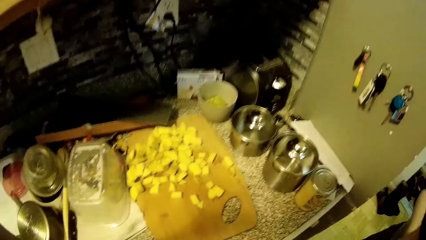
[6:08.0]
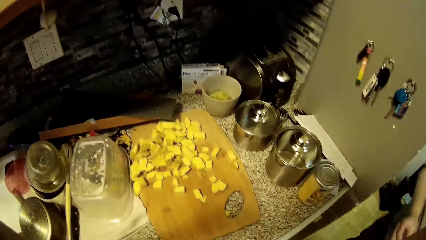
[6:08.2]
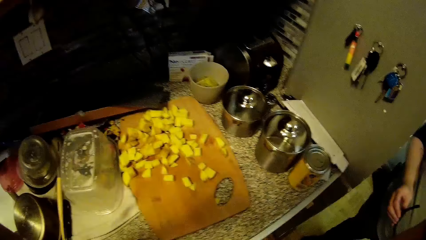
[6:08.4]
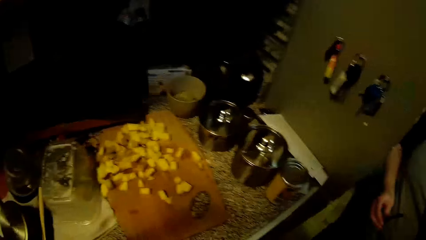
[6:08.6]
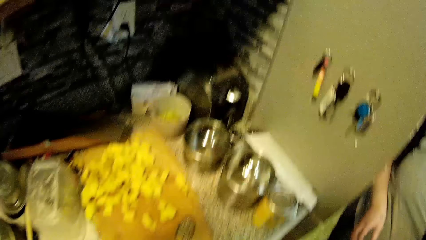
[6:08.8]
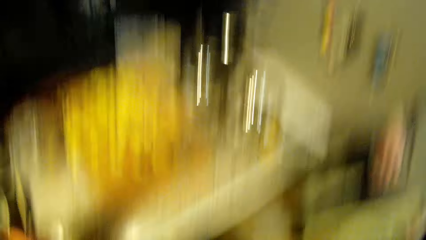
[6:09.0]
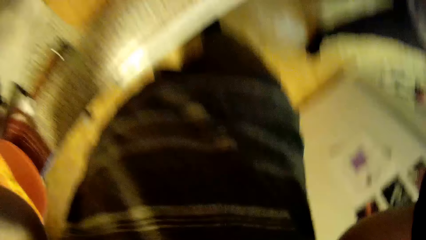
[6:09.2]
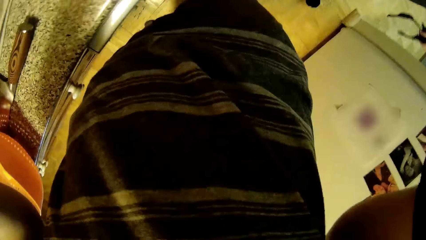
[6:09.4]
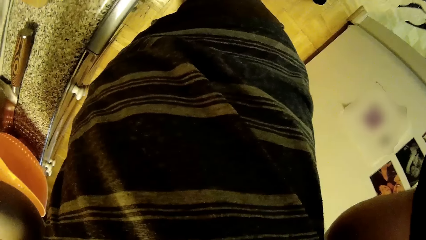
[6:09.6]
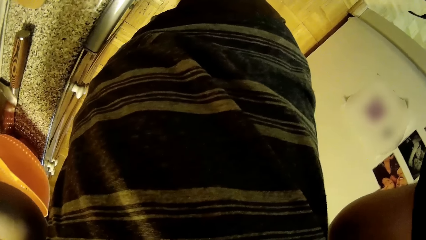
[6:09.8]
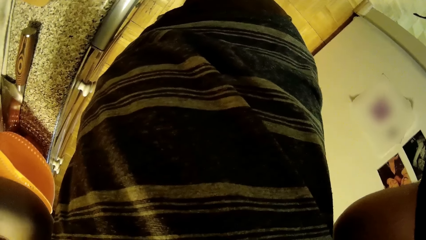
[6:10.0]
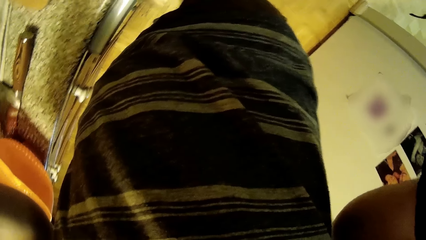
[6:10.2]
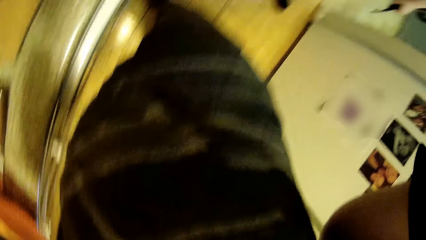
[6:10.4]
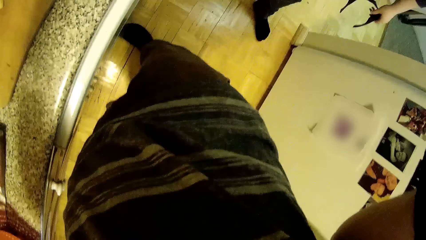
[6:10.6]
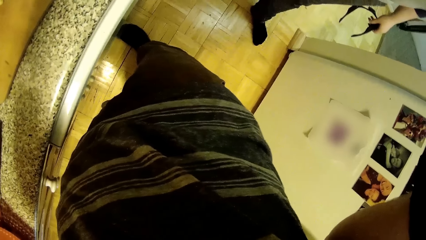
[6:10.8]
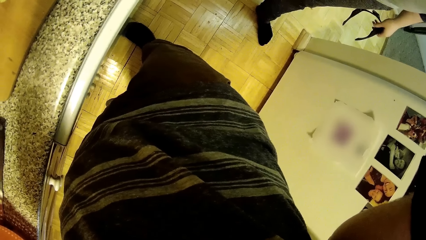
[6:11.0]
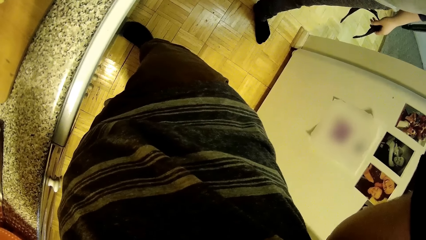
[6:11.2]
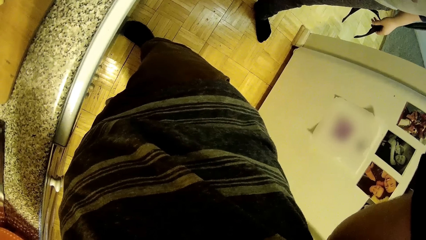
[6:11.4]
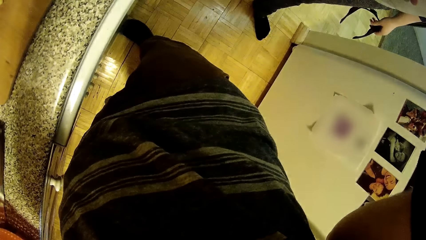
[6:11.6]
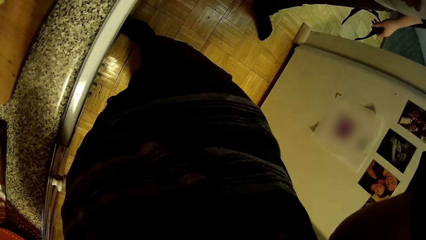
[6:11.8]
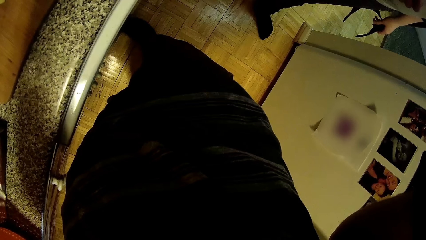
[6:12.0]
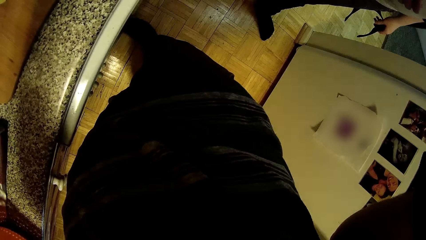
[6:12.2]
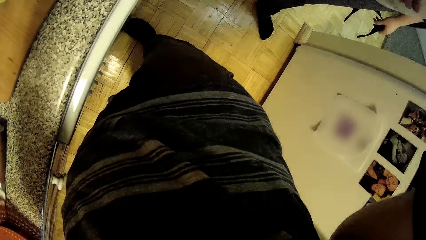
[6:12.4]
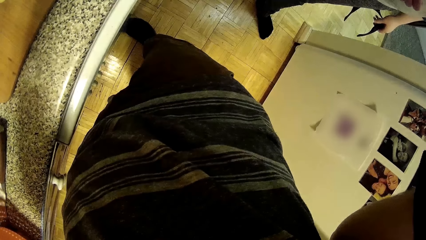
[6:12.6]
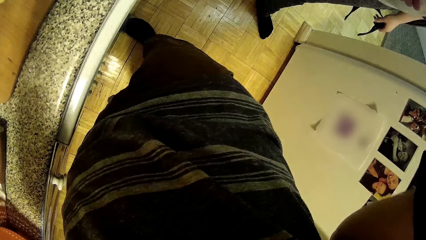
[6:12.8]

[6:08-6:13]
The camera wearer adjusts the camera. They look down.
